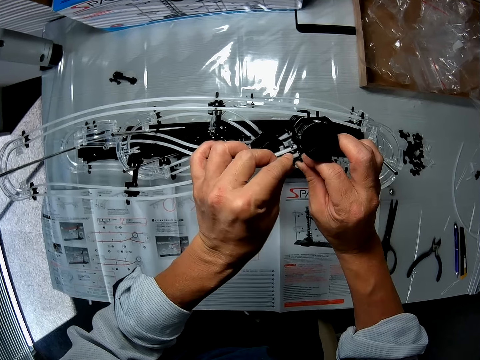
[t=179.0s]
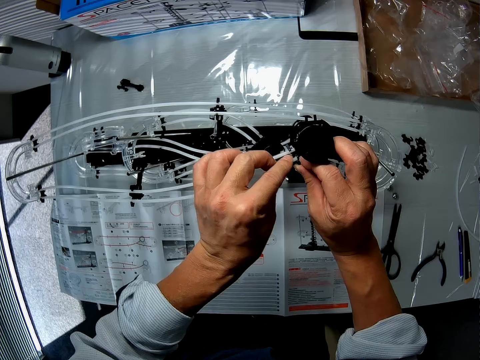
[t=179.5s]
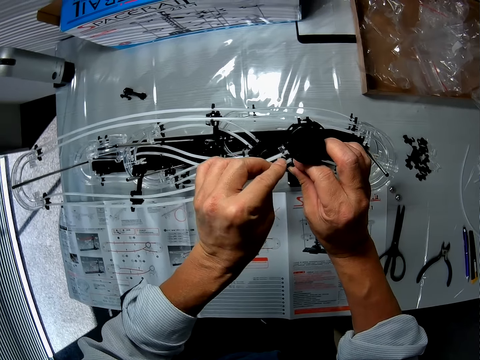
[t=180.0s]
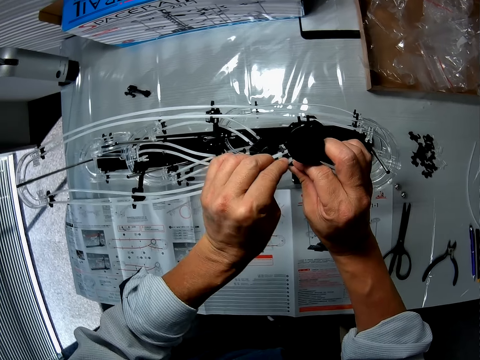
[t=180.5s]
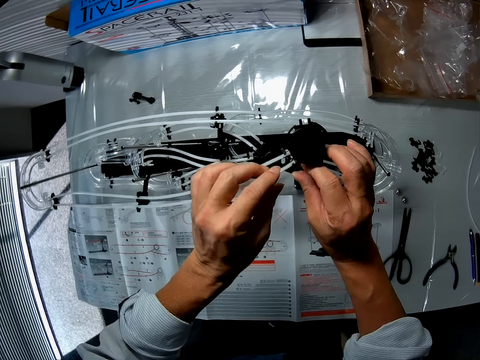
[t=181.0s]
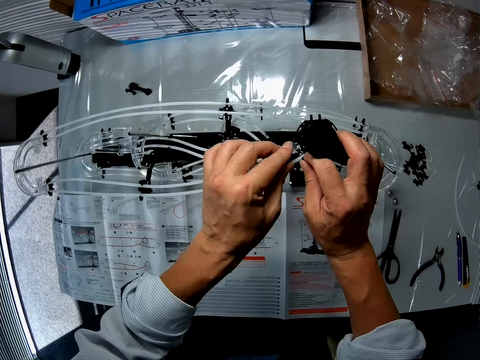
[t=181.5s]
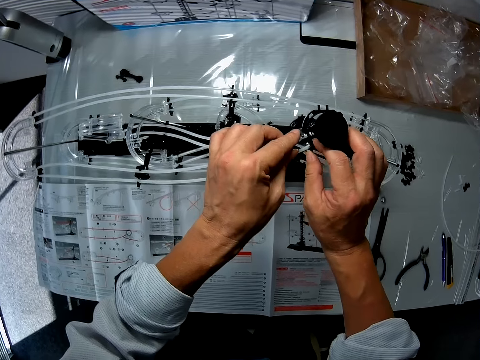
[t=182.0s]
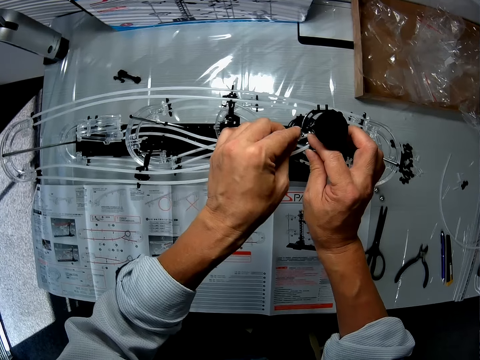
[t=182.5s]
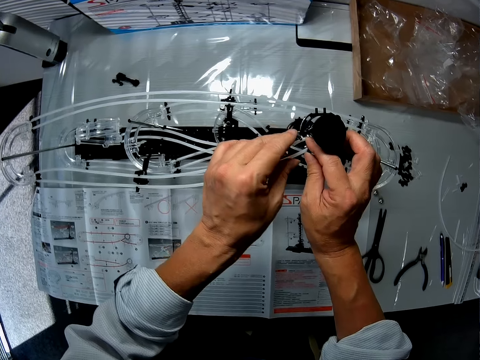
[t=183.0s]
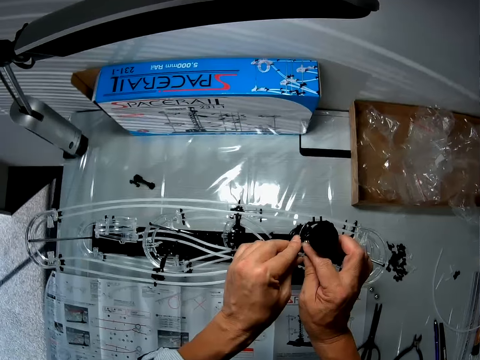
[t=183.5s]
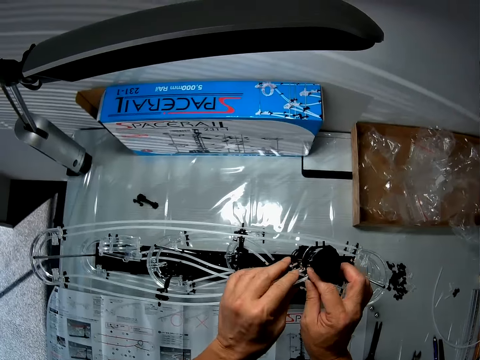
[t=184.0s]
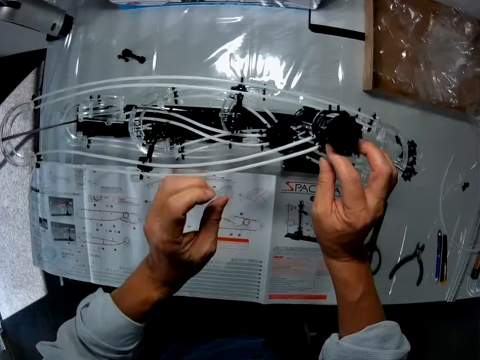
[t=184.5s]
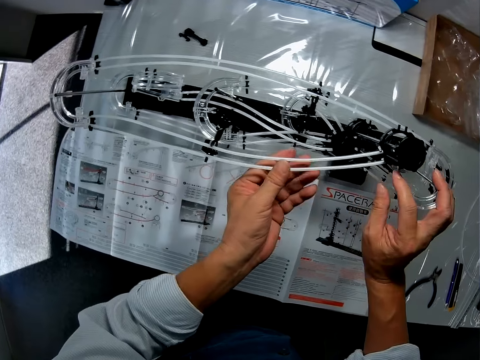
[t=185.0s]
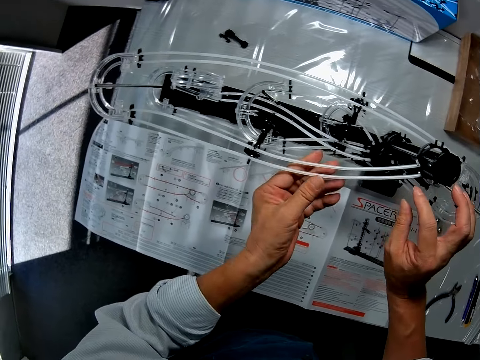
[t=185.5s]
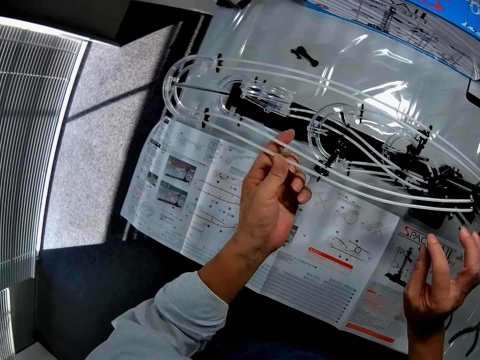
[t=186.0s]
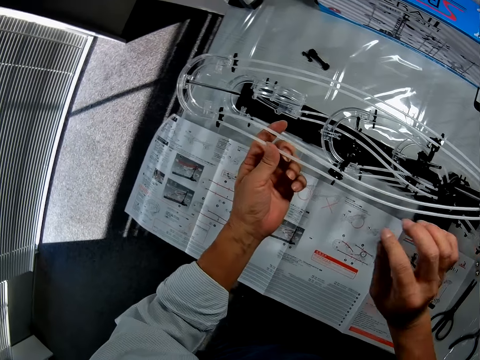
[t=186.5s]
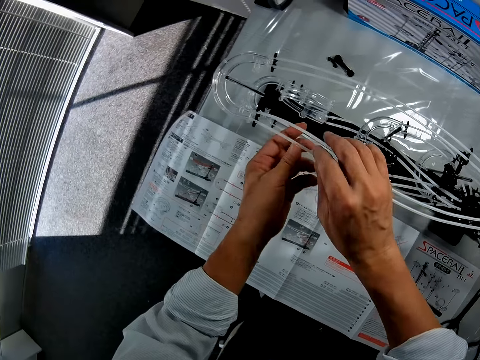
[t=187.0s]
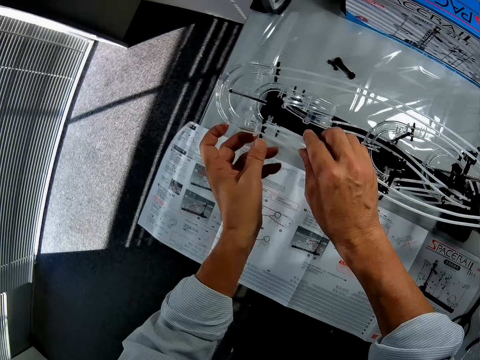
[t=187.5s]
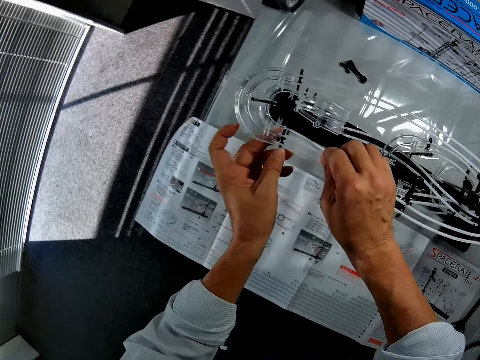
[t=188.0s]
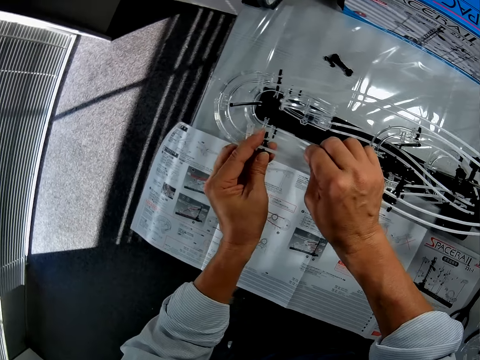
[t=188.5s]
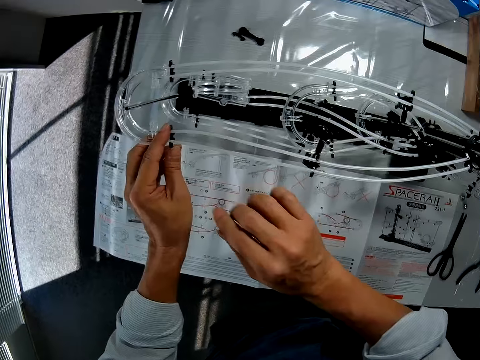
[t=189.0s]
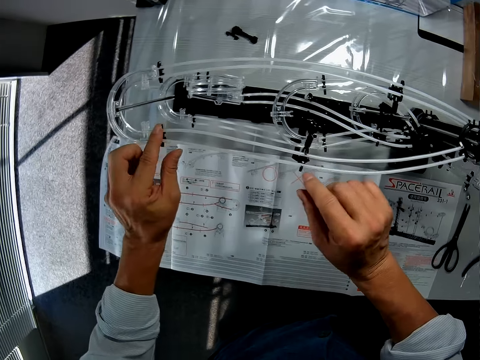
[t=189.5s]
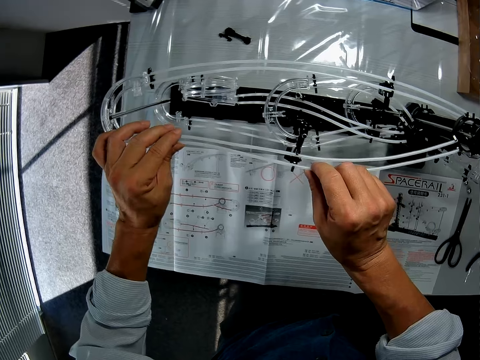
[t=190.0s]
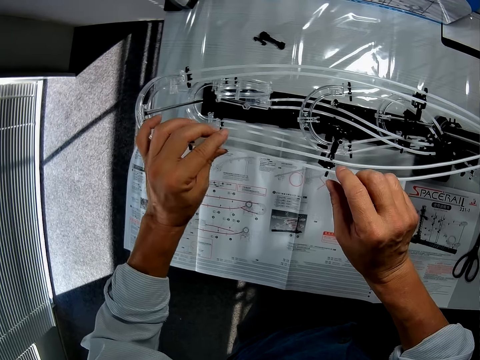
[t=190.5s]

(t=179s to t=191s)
The camera wearer adjusts the roller coaster toy.

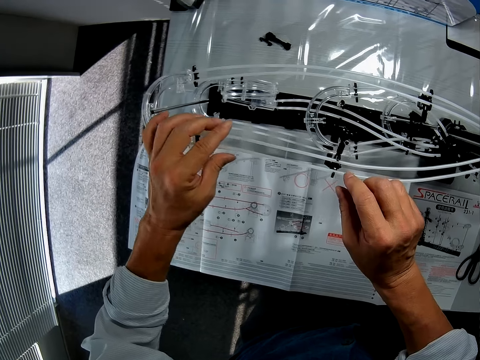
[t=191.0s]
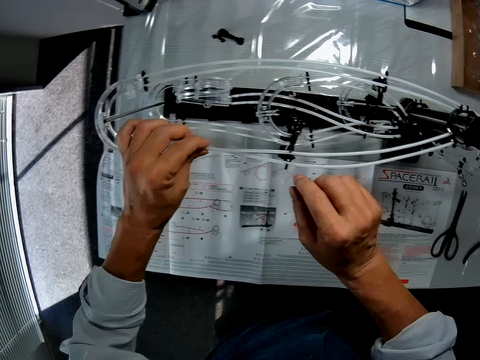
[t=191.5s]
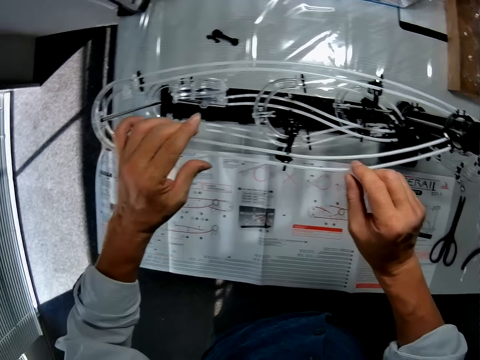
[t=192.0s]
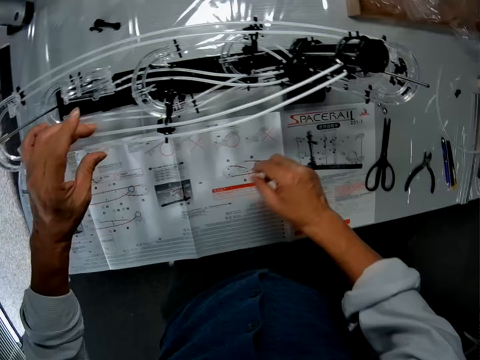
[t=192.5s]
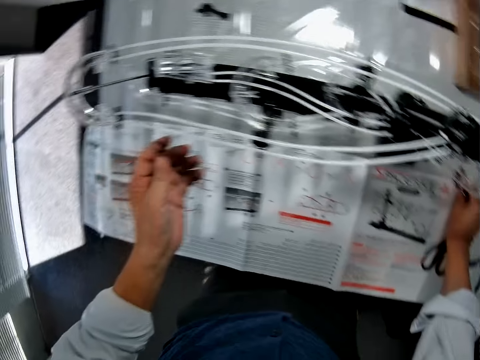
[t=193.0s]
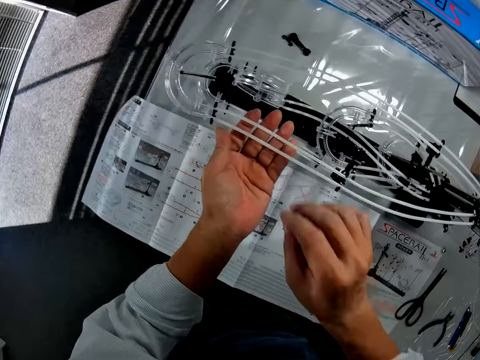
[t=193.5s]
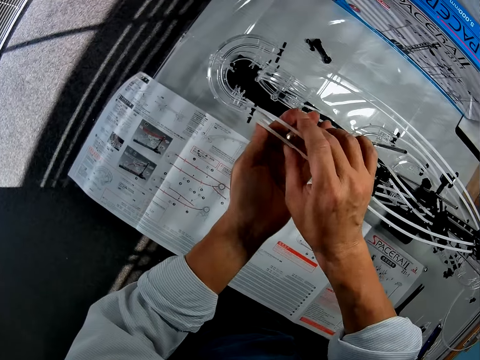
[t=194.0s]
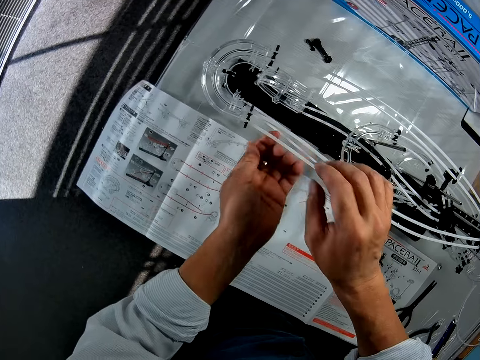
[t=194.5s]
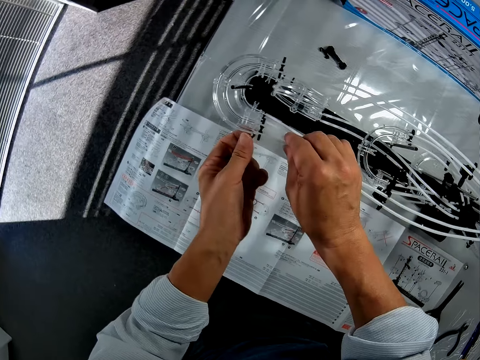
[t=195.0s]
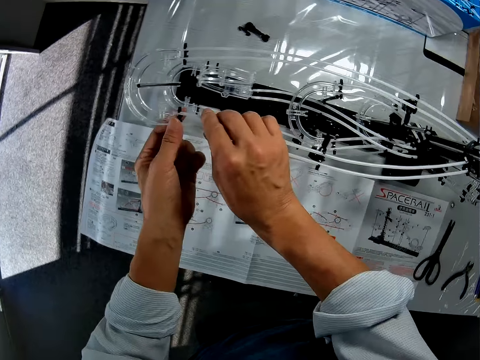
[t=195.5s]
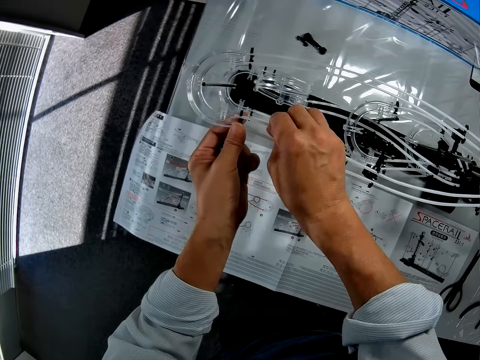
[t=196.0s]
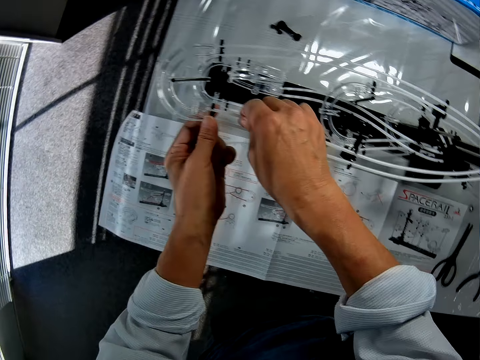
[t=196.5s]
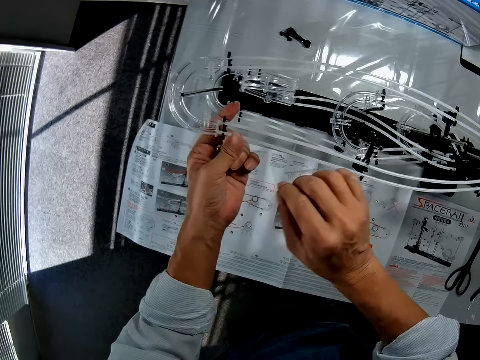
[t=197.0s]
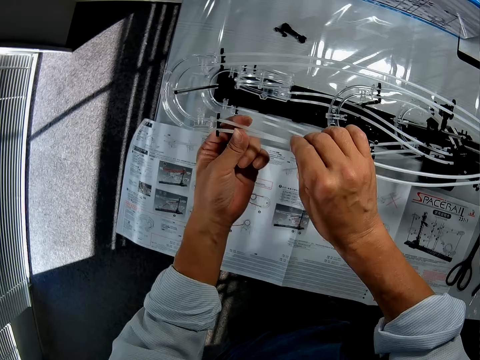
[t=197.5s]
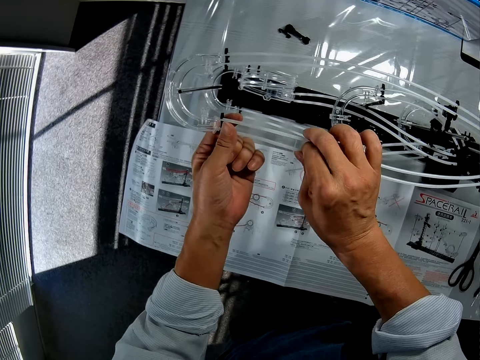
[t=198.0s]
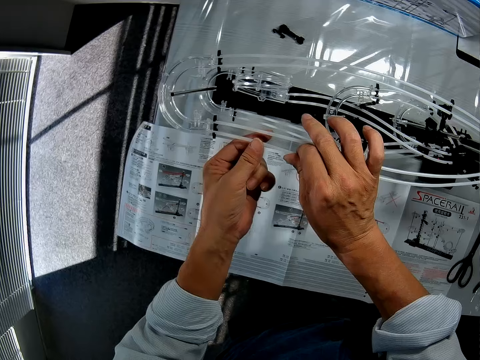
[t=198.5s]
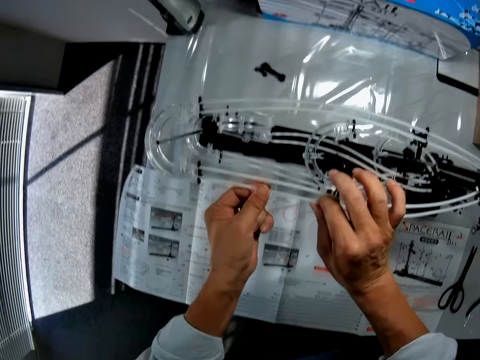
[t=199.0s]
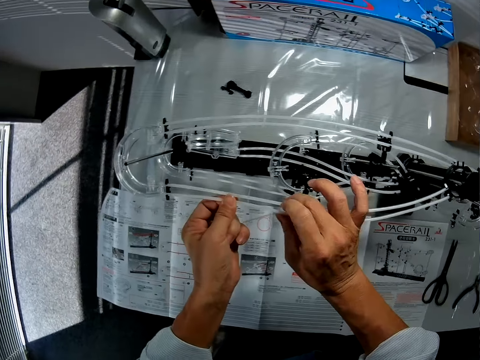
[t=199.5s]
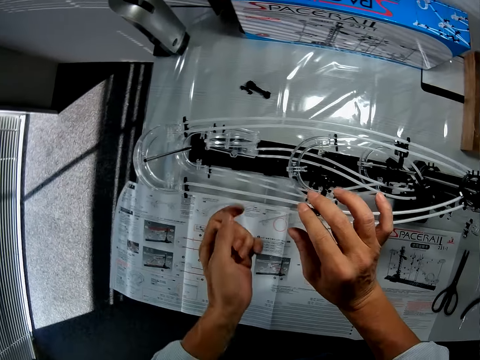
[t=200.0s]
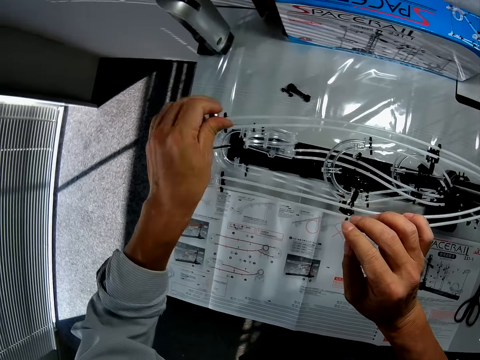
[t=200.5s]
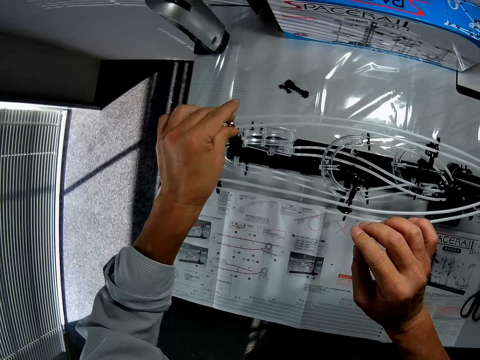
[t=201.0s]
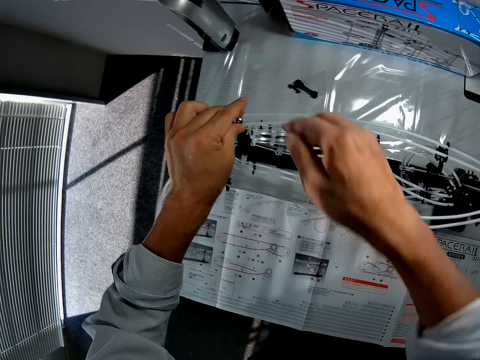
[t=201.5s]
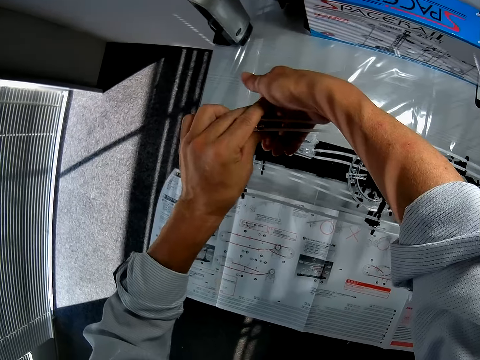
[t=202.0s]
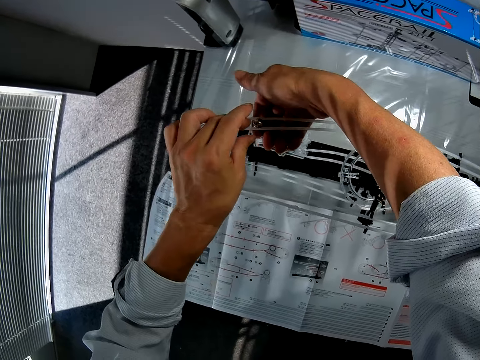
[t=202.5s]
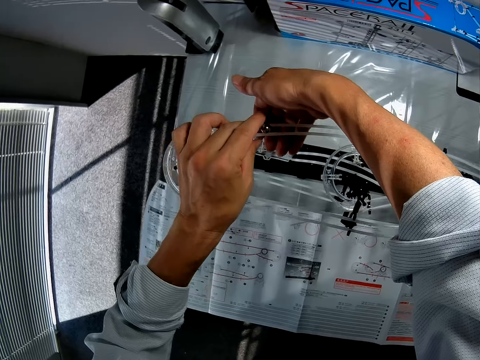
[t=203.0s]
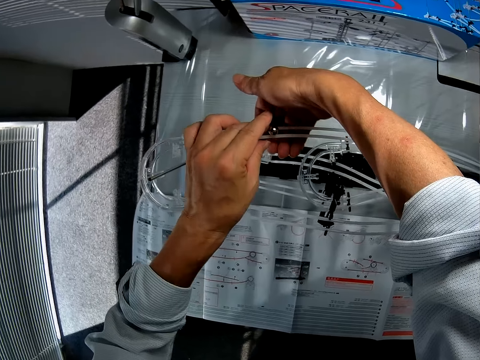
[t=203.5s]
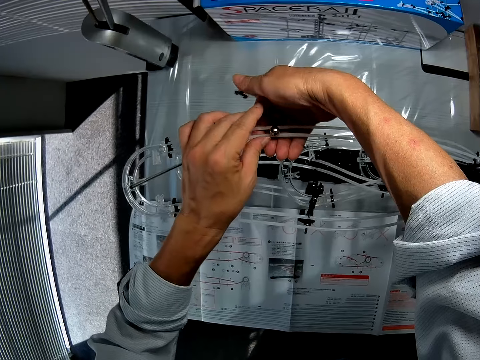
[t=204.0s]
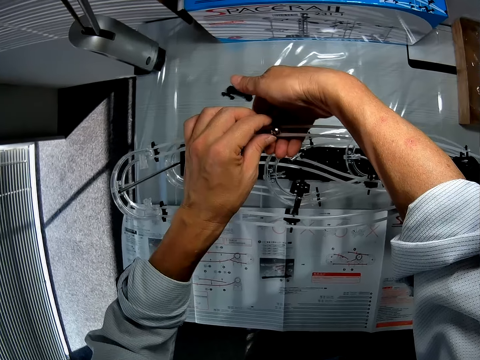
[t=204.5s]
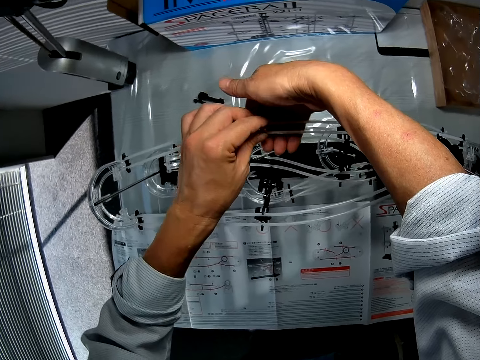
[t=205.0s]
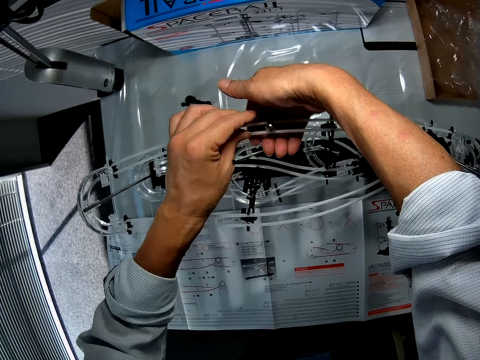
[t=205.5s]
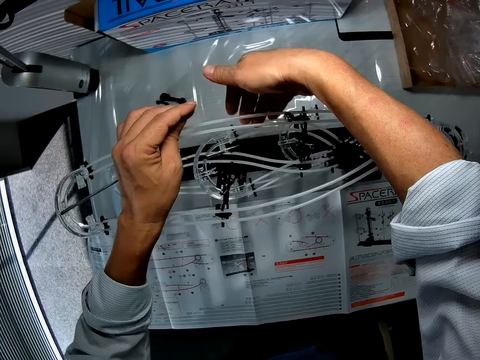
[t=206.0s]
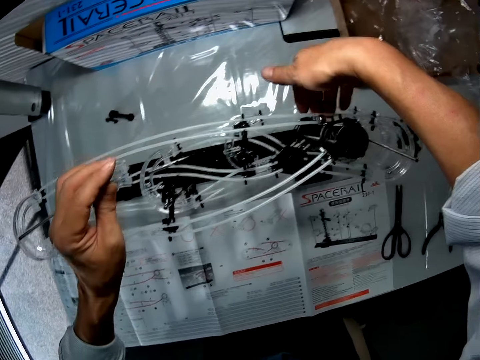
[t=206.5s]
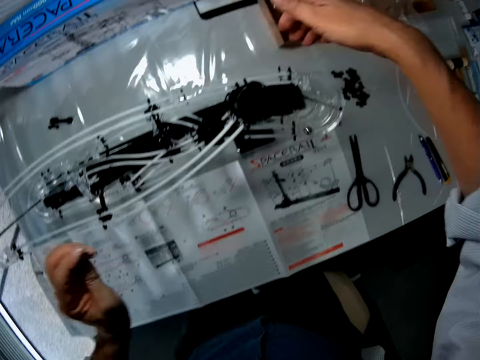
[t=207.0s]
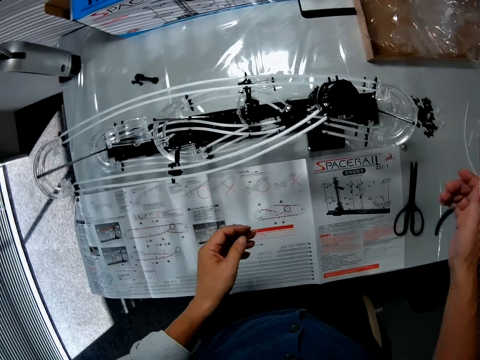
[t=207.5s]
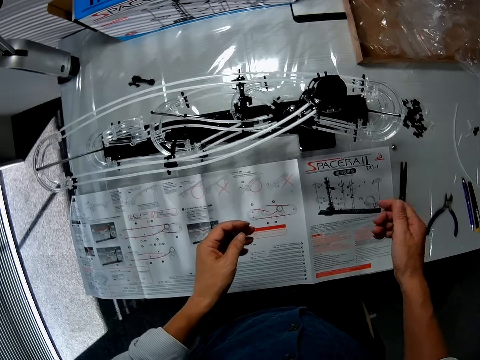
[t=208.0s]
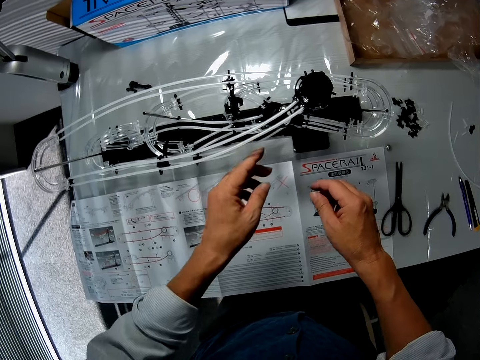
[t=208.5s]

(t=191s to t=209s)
The camera wearer picks the ball or marble ball from the table. They put the ball through the roller coaster toy or space rail. They exchange the marble ball to the other hand. They adjust the roller coaster toy. They put the marble on the space rail. They put a hand under the space rail. They move the marble ball. They roll the ball through the roller coaster toy. They remove a hand from the space rail.
